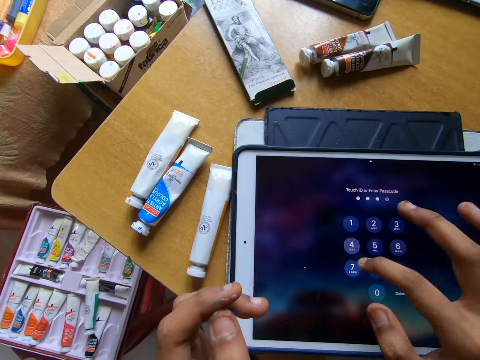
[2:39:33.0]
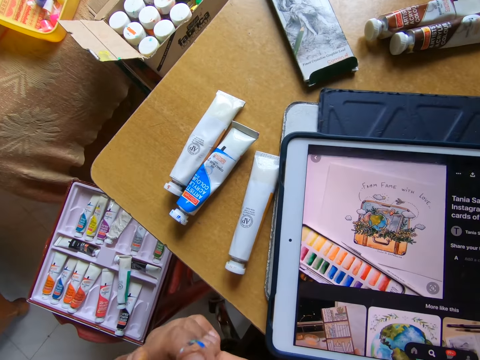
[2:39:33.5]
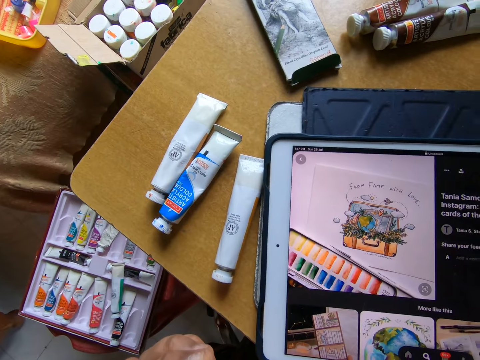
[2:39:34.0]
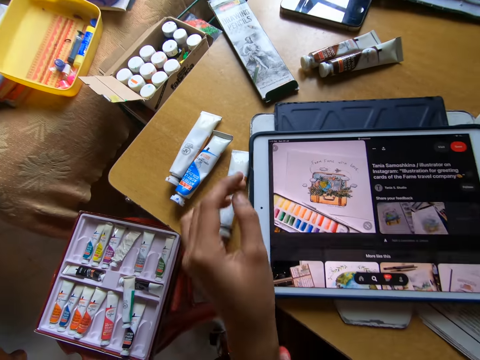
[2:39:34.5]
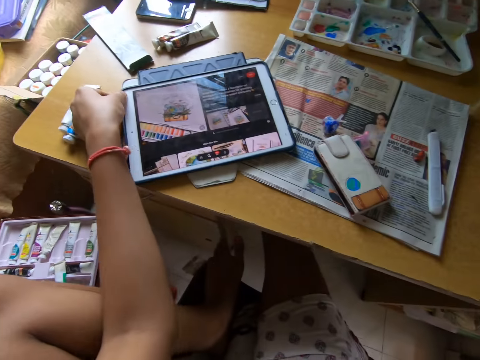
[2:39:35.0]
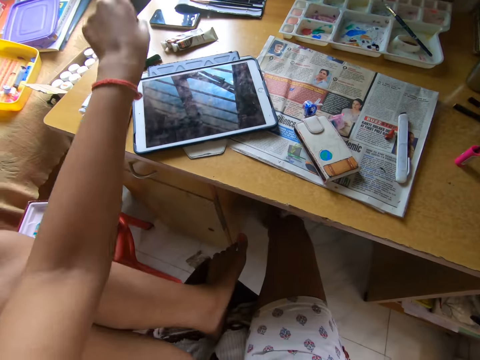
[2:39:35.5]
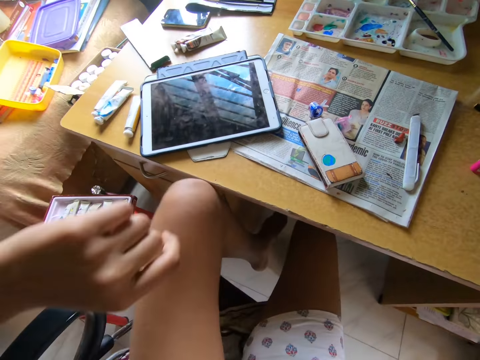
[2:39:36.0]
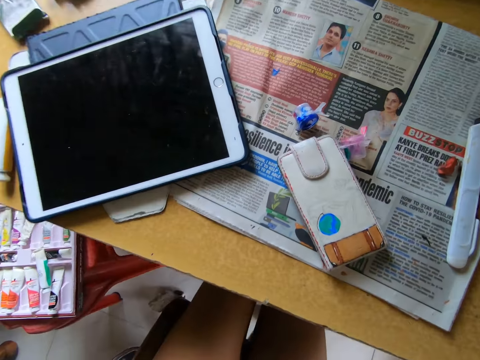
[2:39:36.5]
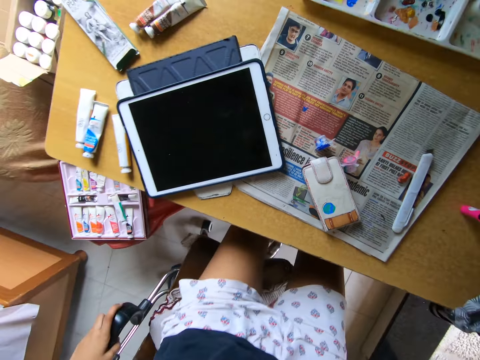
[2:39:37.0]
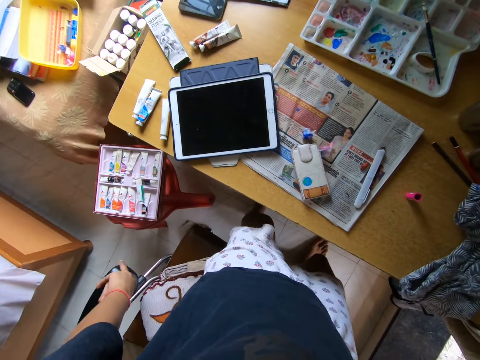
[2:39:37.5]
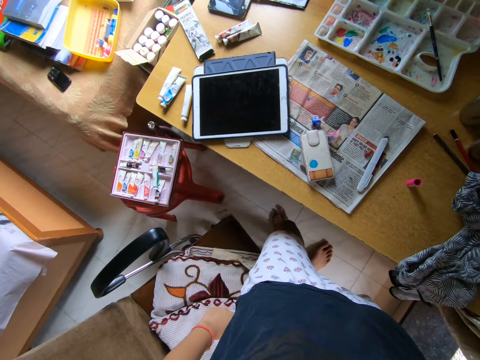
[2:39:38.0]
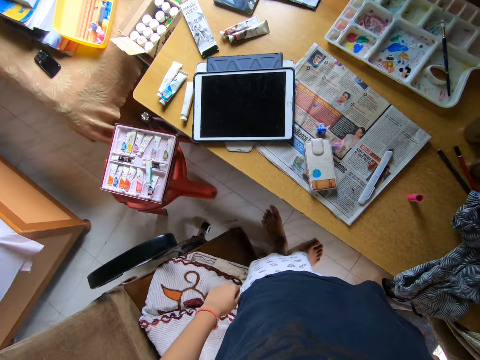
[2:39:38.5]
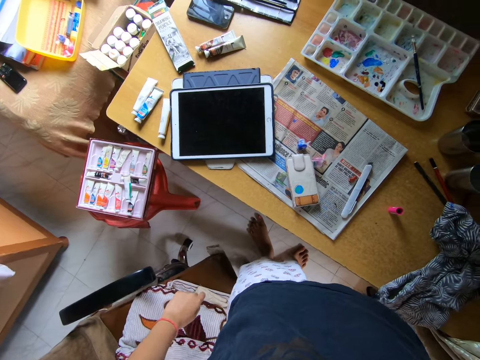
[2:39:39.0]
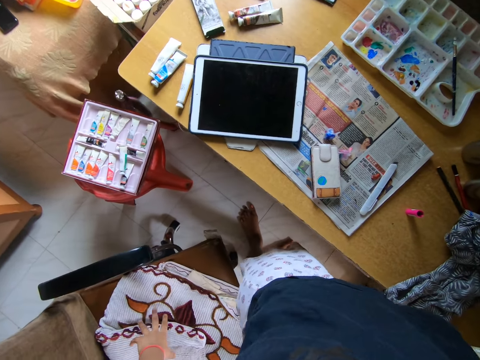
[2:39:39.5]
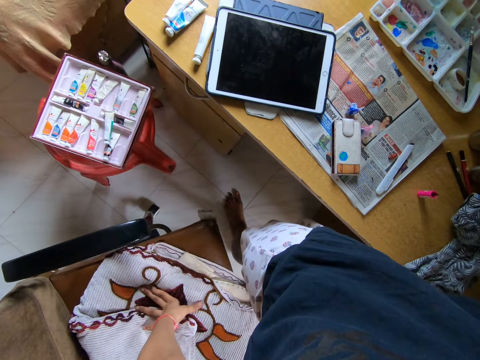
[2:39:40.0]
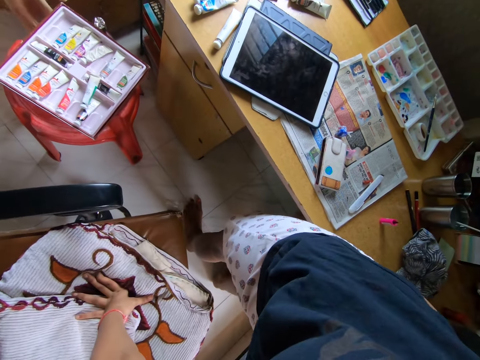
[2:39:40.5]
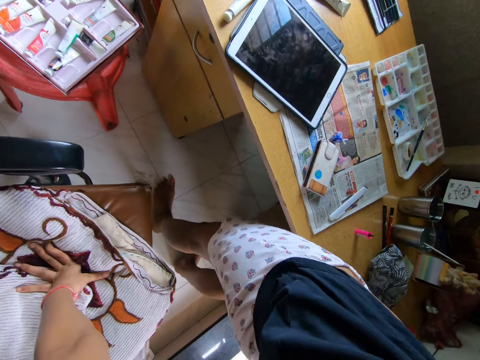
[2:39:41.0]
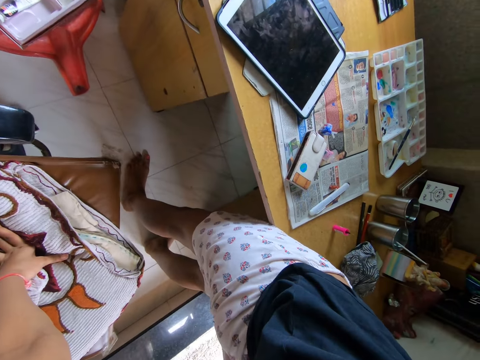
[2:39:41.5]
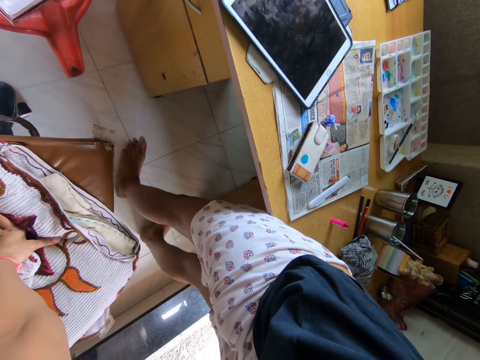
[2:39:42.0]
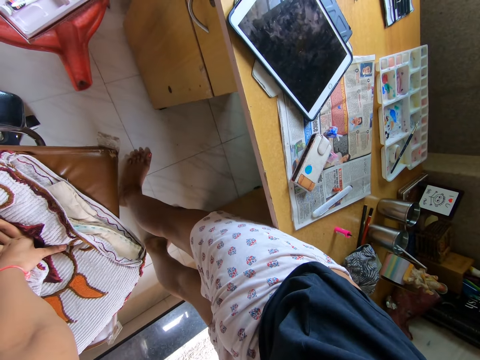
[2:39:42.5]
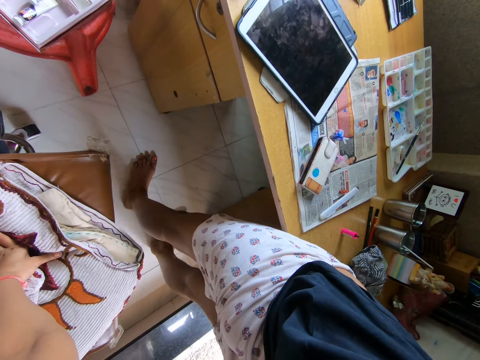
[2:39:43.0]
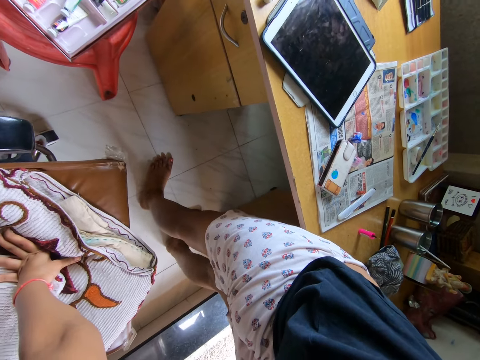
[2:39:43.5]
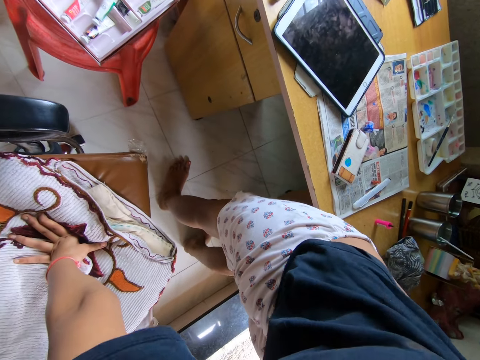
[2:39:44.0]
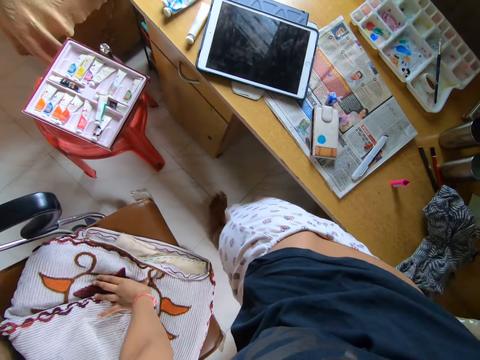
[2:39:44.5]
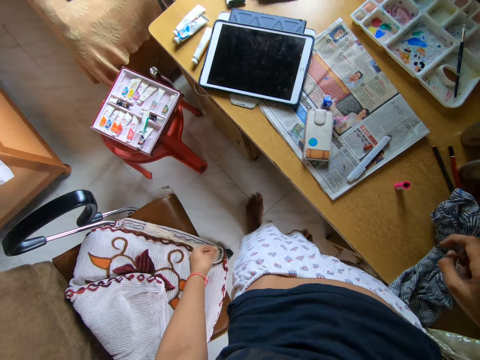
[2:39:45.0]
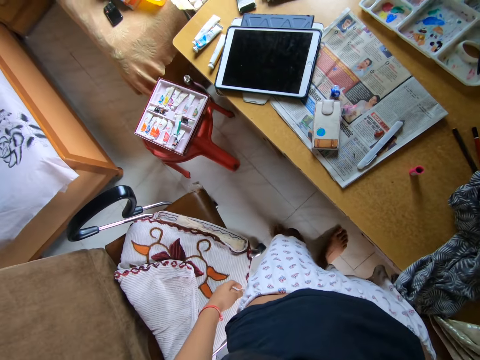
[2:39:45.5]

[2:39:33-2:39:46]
The camera wearer operates the tablet phone on the table with her right hand. She picks up a paint bottle from the table. She puts down her leg on the floor. She stands up from a chair. She moves around a room. She touches the chair with her left hand. She looks around the room.

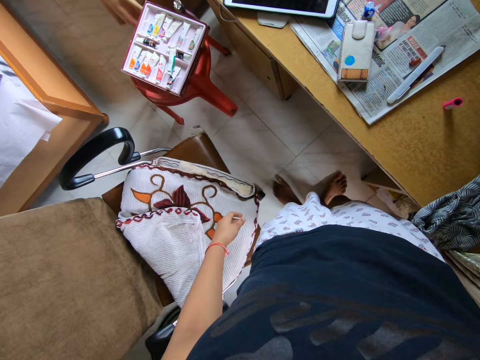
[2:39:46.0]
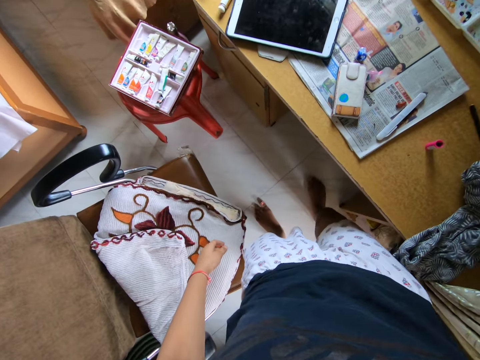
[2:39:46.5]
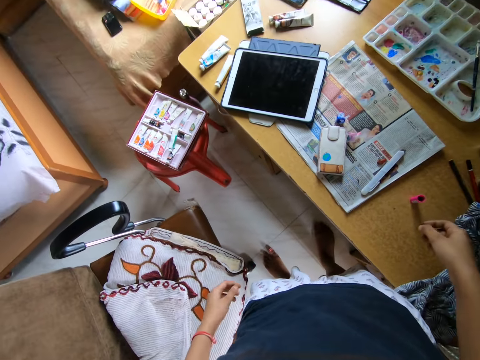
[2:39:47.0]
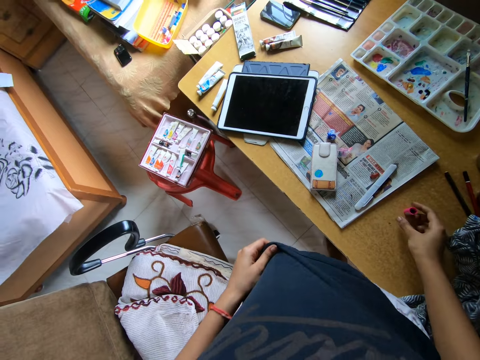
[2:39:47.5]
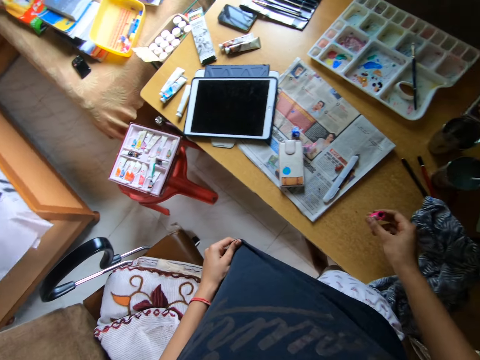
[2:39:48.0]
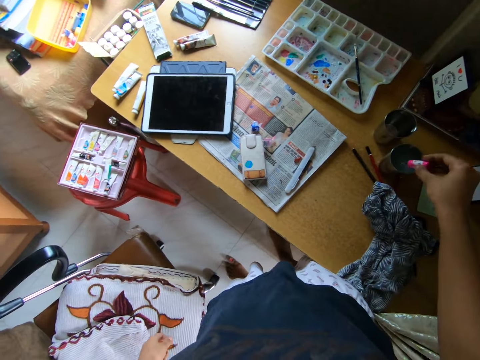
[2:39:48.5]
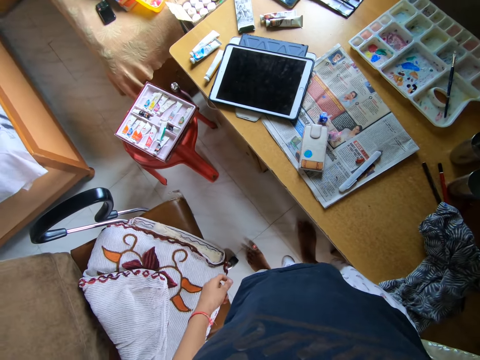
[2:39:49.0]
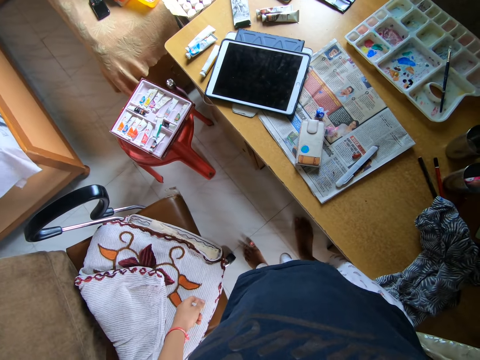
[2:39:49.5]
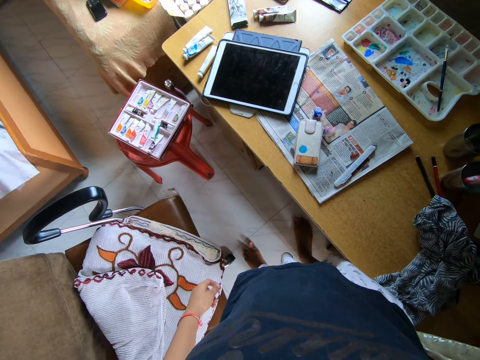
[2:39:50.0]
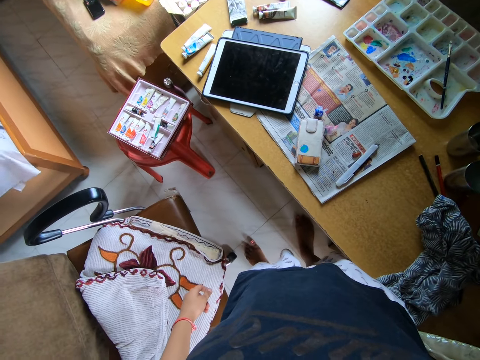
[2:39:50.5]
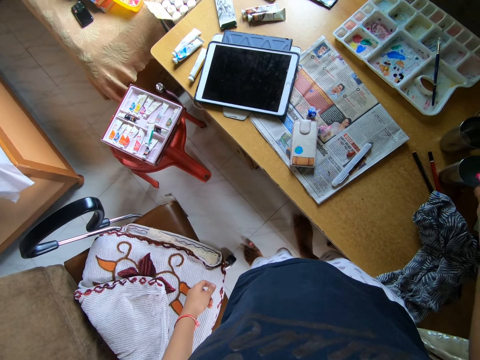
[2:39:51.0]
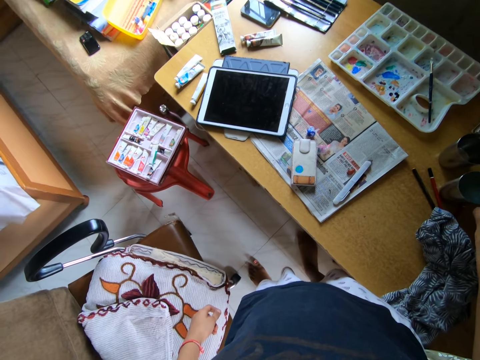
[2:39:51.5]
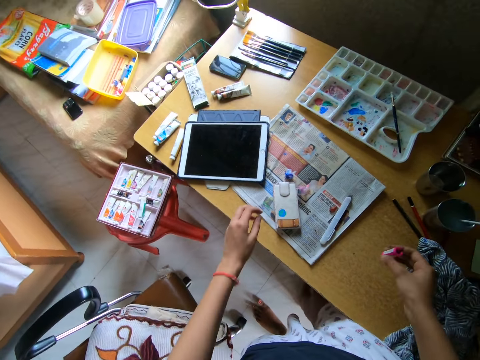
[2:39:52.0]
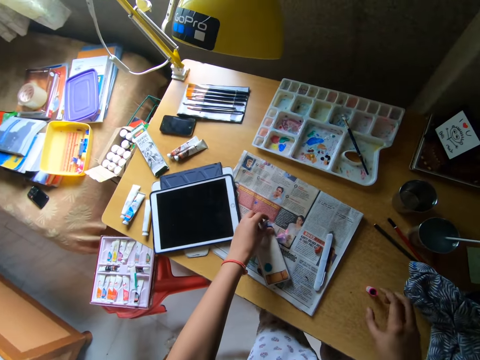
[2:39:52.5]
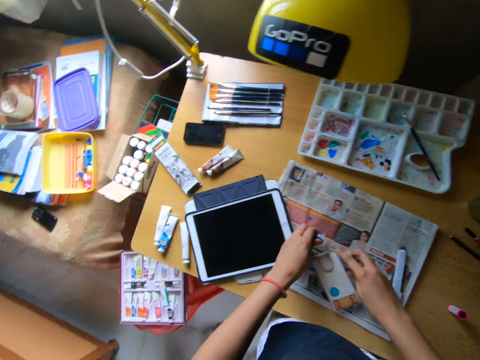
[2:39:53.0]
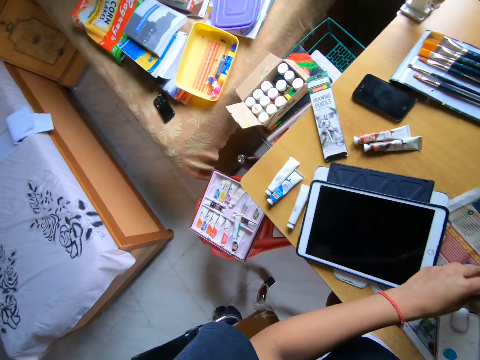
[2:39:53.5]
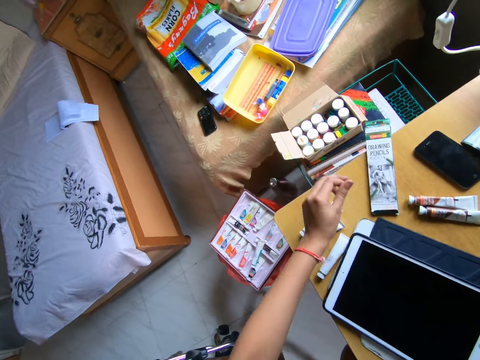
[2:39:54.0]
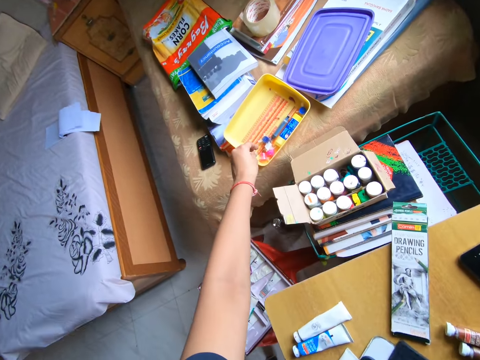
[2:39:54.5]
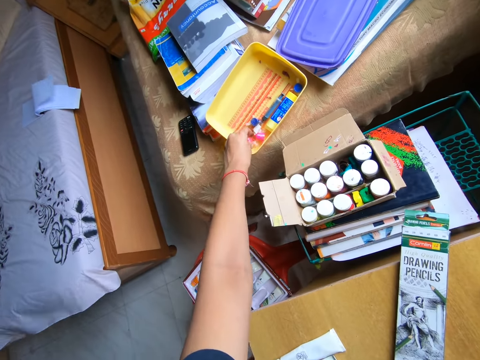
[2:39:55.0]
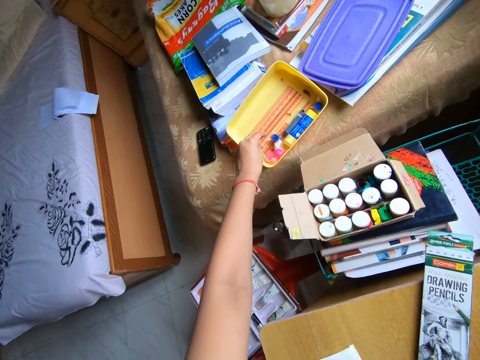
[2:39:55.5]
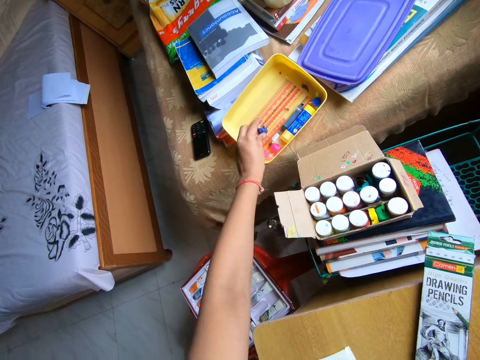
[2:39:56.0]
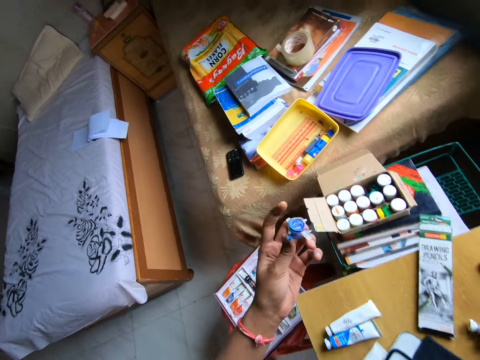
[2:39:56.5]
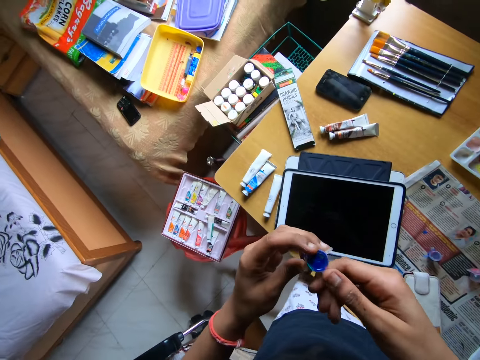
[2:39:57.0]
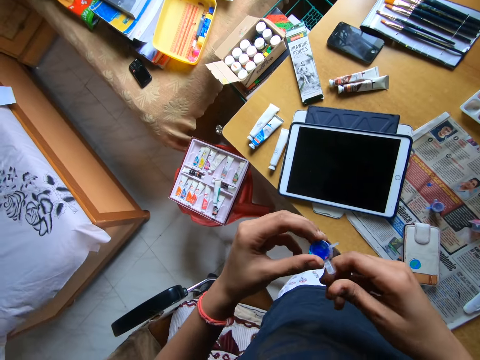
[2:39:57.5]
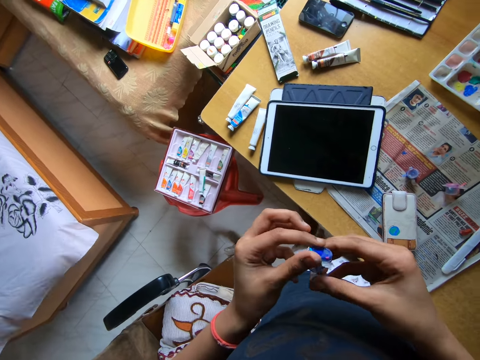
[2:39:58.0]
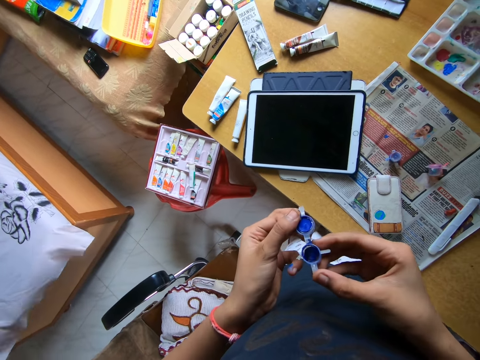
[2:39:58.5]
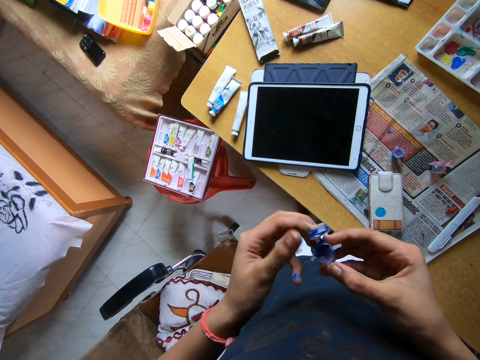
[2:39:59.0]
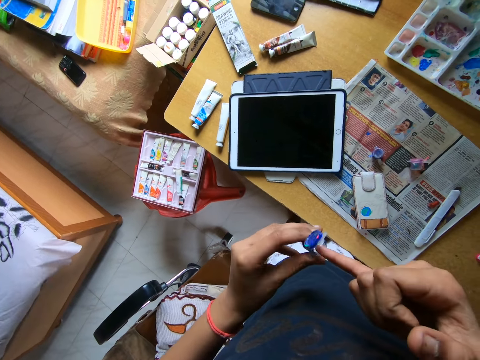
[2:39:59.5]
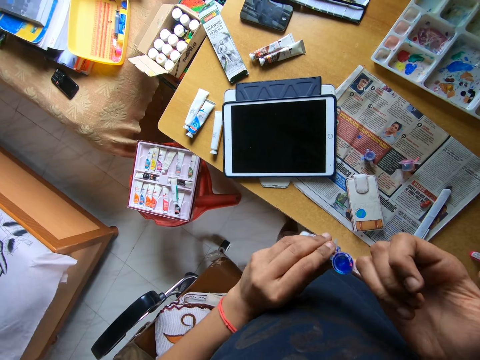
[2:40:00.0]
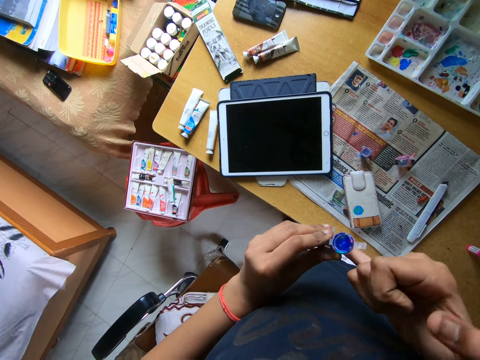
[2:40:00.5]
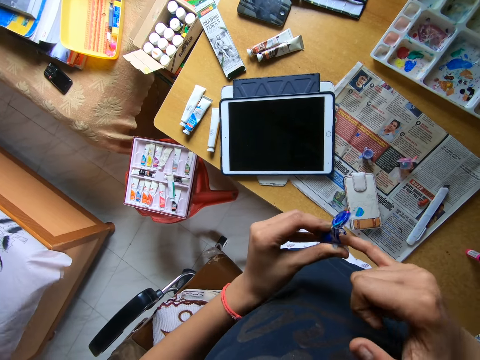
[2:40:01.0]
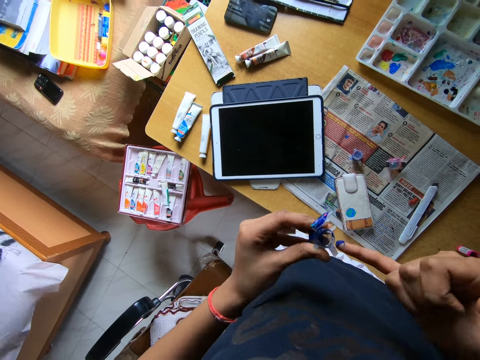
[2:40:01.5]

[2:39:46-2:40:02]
The camera wearer moves her feet on the floor. She picks the paint brush from the table with her right hand. She puts the brush in the cup with her right hand. She rinses the paint brush in a mug. She drops the brush on the table with her right hand. She picks a paint container from the table with her left hand. She moves a paint bottle on the table. She drops the paint container in a plastic plate on a bed with her left hand. She picks the paint container from the plastic plate on the bed with her left hand. She opens the paint container with both hands. She puts her right finger in the paint container. She scoops paint from the paint bottle with her finger.
